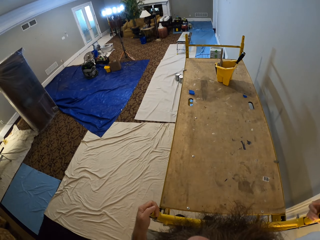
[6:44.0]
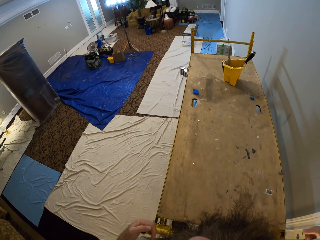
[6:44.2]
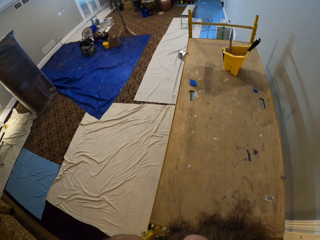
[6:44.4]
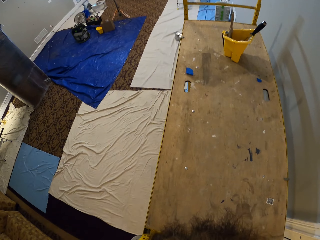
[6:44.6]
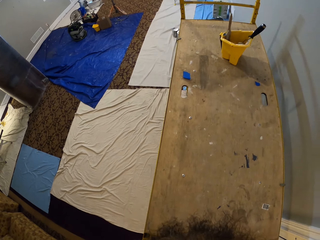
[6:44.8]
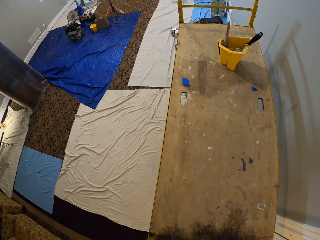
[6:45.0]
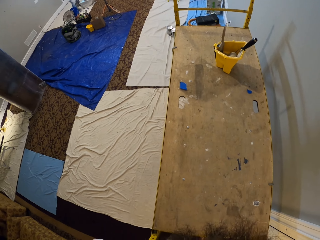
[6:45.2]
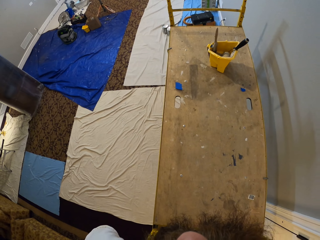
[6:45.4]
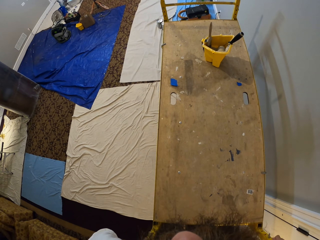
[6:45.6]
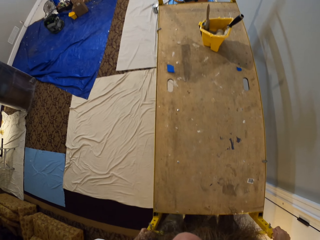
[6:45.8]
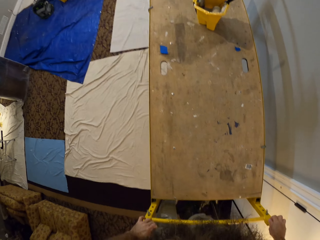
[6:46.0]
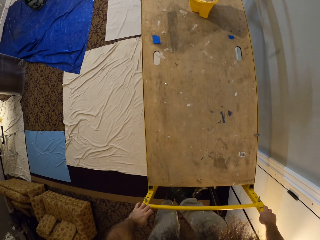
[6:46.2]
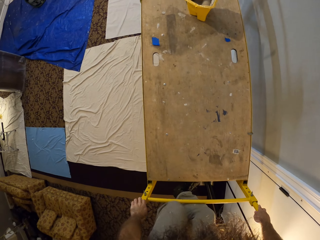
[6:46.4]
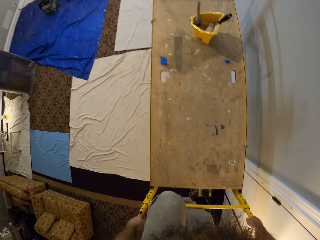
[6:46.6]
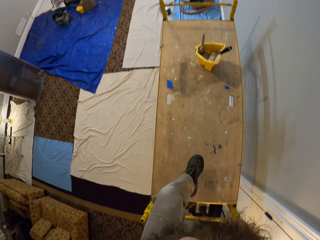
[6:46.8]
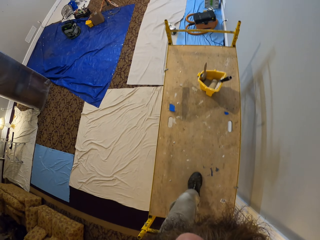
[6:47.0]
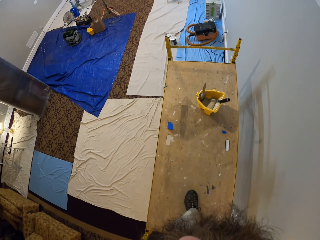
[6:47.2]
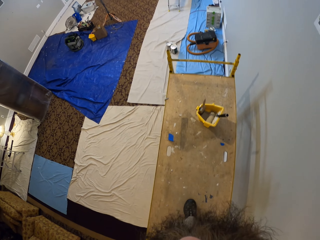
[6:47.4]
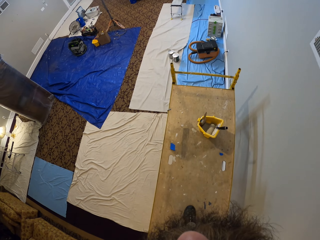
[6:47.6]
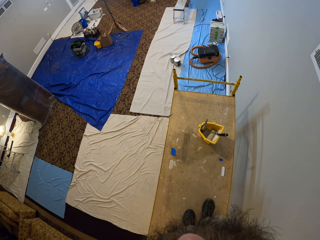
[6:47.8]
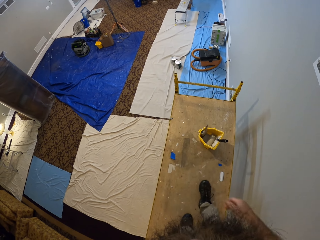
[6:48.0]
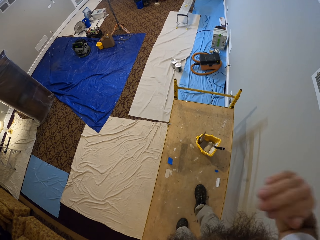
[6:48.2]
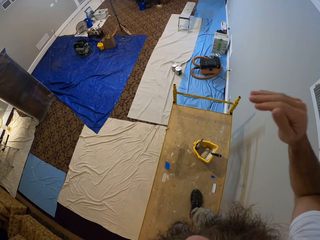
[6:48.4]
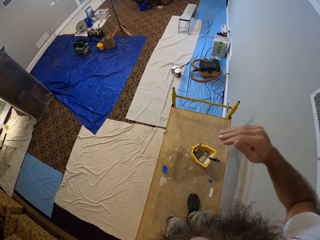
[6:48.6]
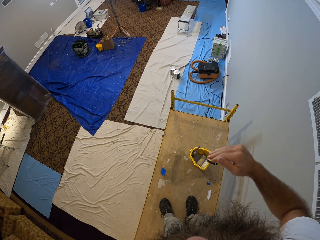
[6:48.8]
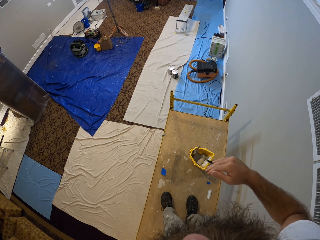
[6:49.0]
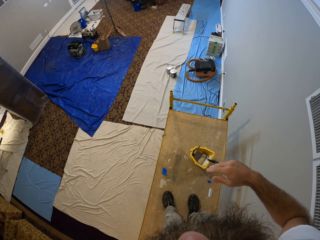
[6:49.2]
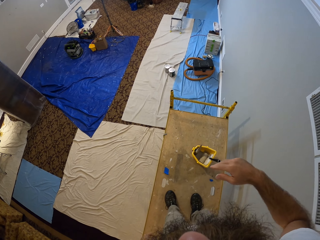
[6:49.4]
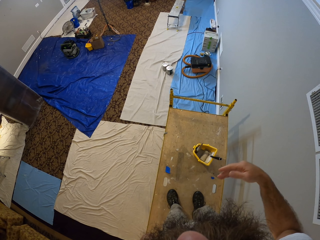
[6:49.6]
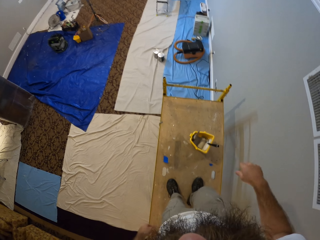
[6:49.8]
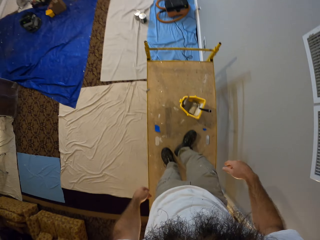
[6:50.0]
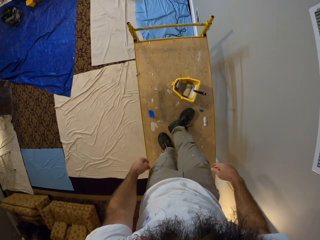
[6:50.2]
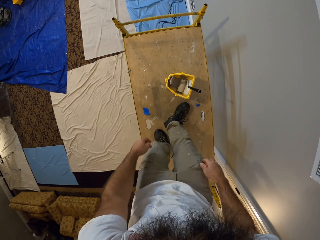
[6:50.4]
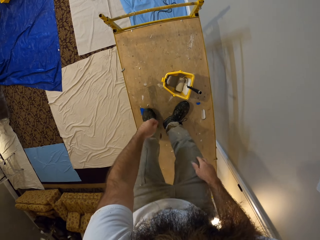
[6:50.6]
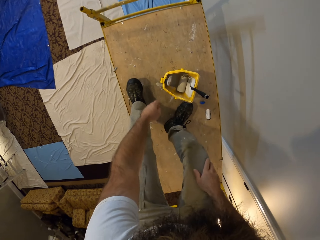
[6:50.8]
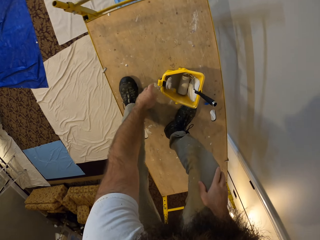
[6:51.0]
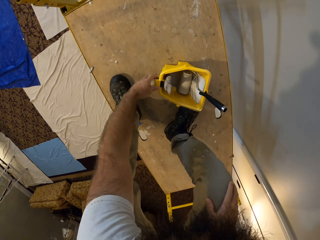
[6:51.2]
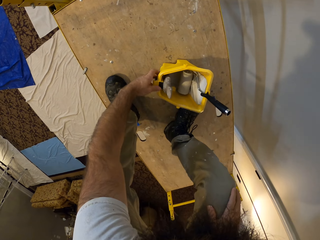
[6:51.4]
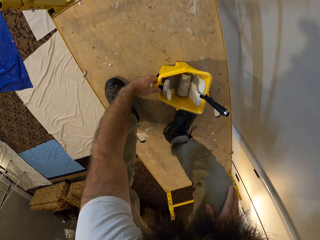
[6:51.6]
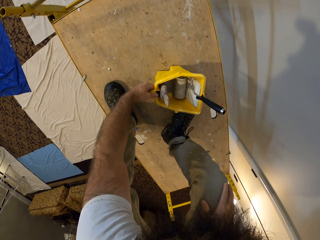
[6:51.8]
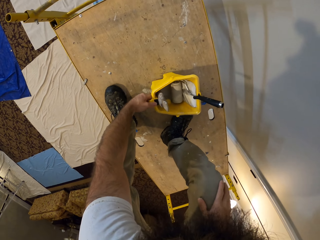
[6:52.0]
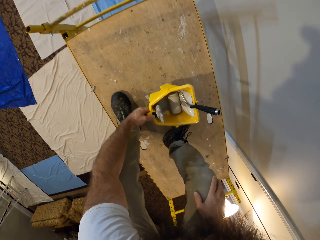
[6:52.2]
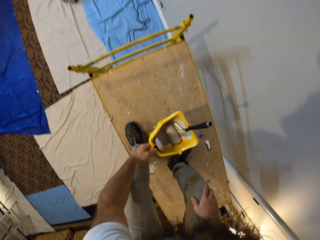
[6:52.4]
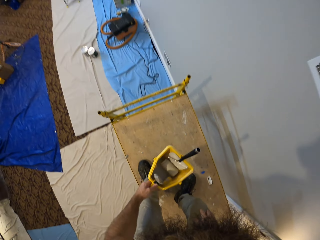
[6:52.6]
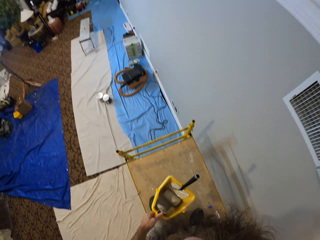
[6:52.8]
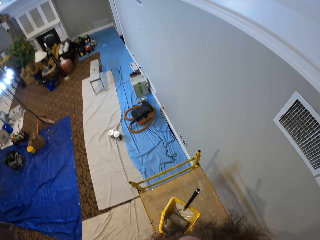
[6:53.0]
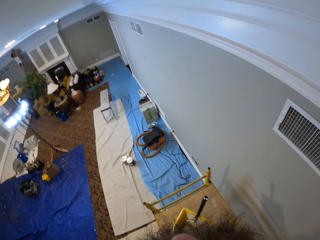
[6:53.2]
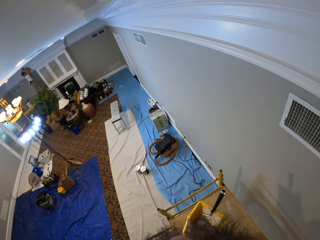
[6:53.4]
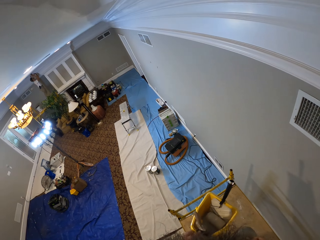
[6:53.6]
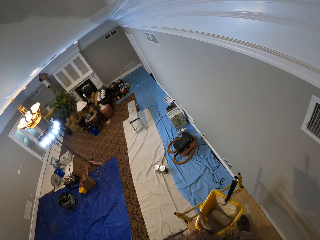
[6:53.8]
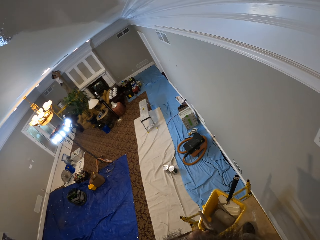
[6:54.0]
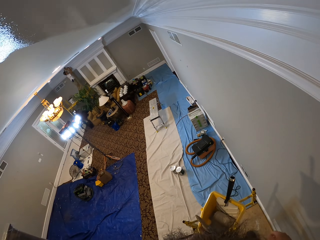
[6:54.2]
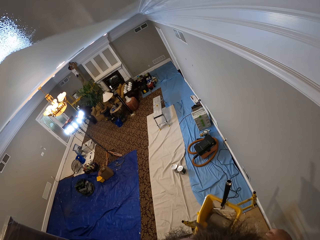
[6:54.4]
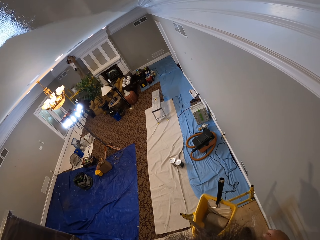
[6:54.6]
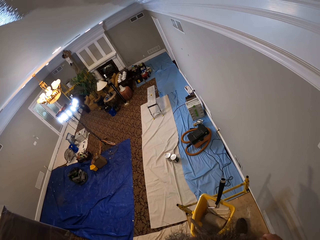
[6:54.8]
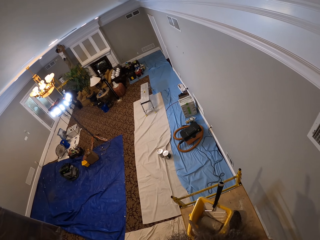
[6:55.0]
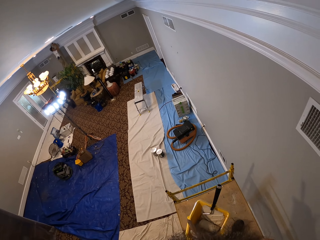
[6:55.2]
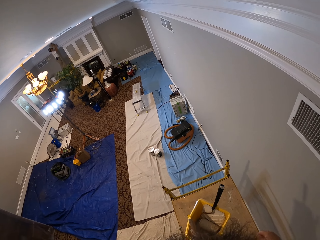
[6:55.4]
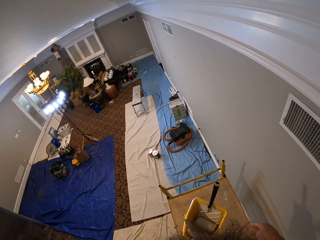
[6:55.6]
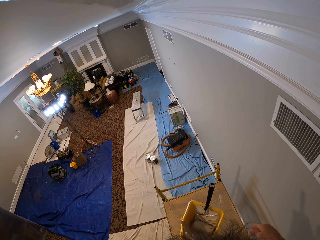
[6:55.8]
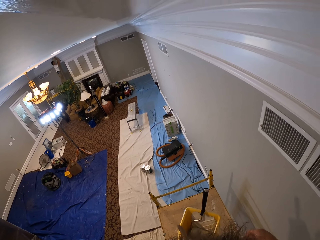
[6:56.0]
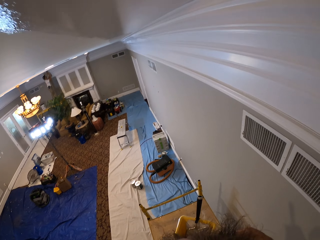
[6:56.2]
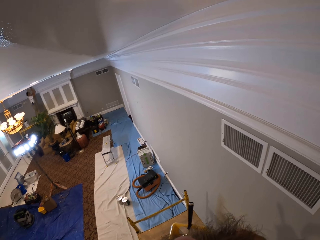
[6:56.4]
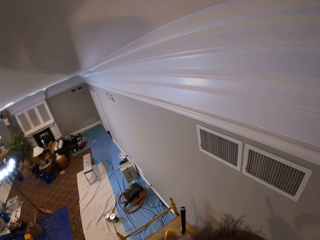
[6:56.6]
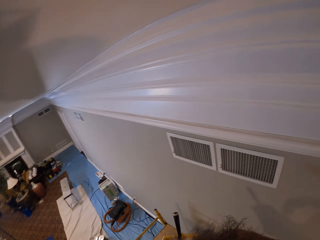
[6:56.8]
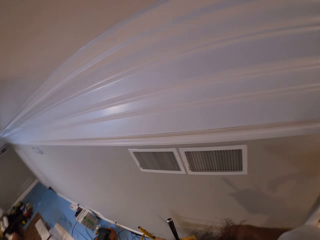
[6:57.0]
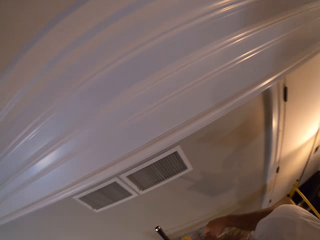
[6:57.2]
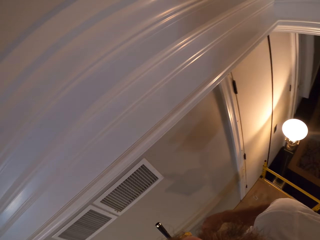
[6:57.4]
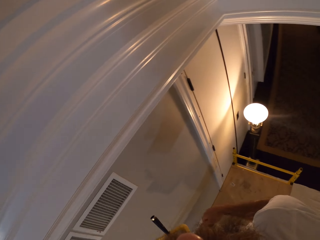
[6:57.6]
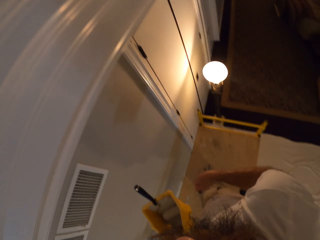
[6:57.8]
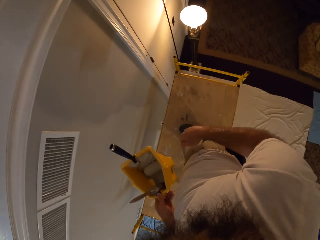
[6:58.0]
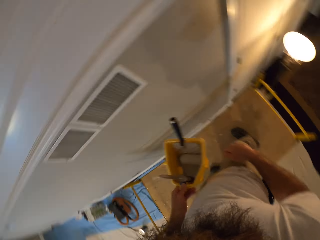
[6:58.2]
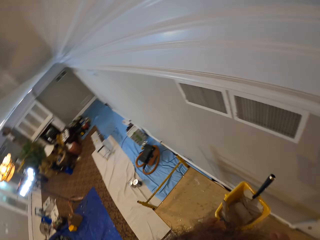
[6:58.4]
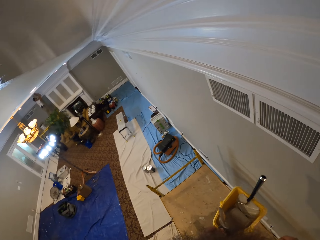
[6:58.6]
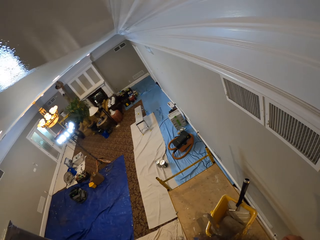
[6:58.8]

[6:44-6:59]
The camera wearer moves his hand. He picks up the bucket of paint with his left hand. He looks around.

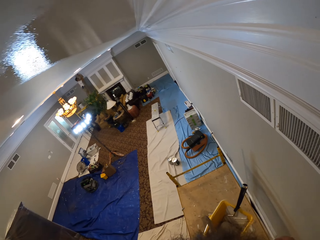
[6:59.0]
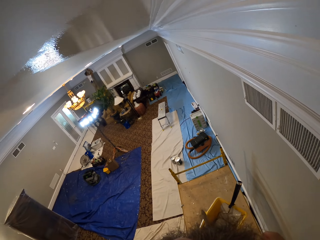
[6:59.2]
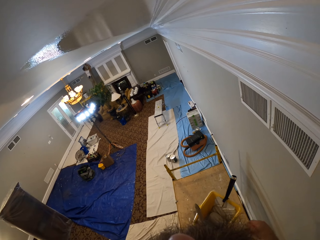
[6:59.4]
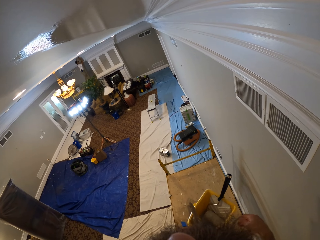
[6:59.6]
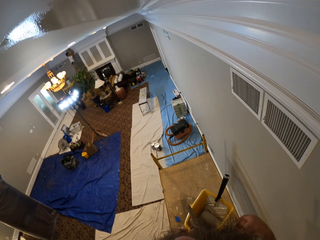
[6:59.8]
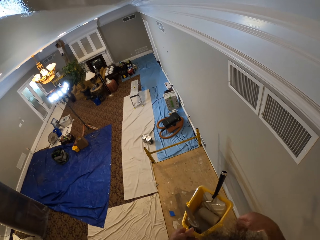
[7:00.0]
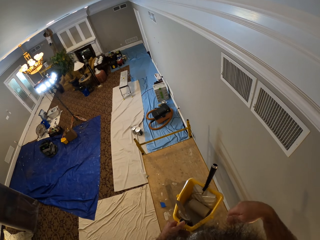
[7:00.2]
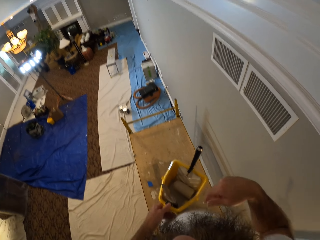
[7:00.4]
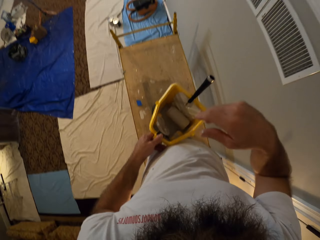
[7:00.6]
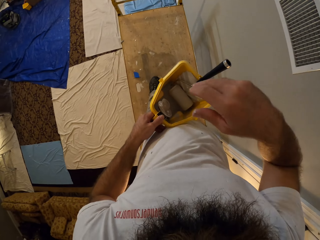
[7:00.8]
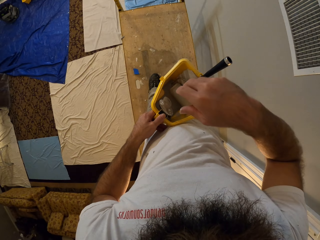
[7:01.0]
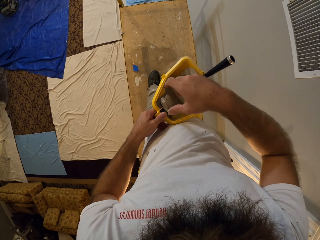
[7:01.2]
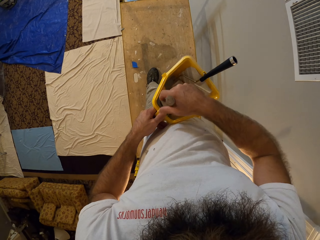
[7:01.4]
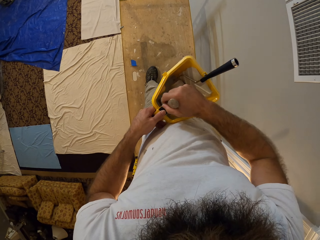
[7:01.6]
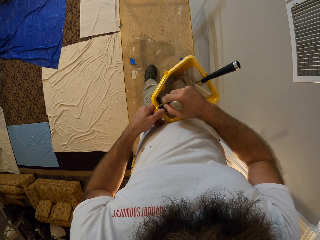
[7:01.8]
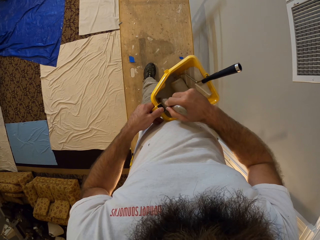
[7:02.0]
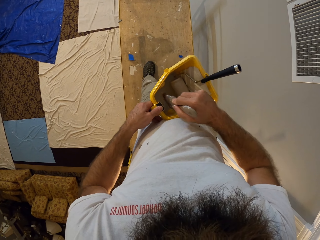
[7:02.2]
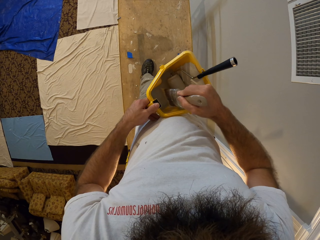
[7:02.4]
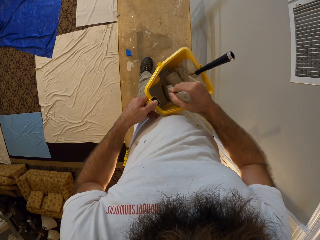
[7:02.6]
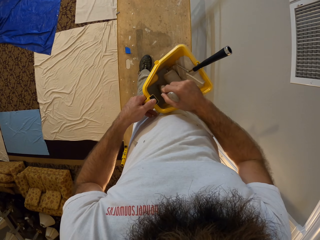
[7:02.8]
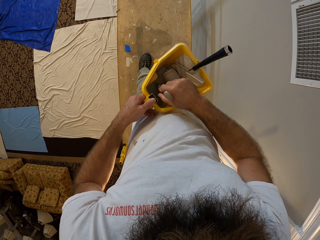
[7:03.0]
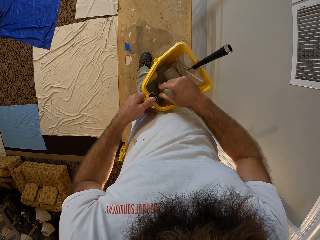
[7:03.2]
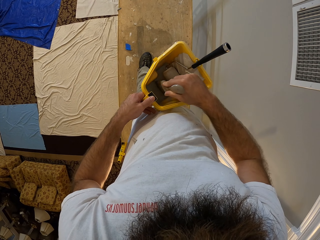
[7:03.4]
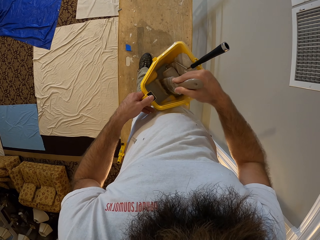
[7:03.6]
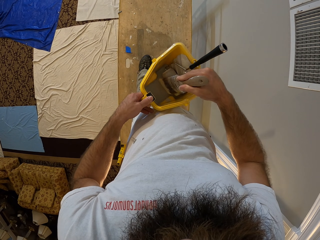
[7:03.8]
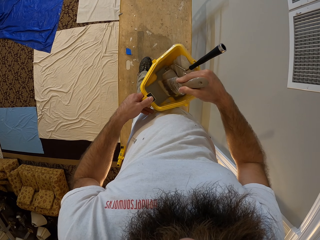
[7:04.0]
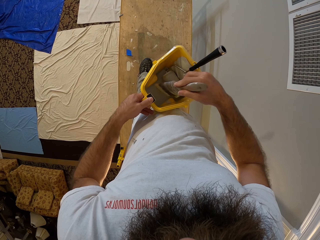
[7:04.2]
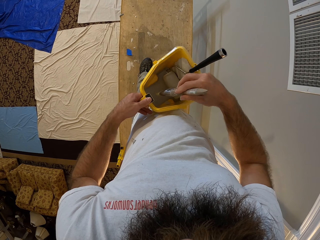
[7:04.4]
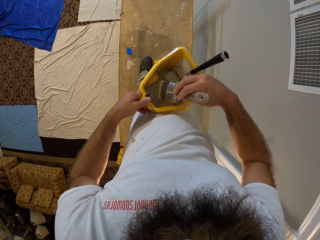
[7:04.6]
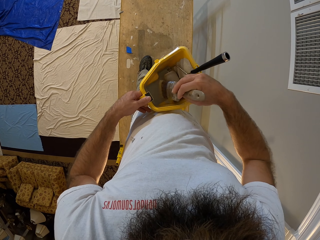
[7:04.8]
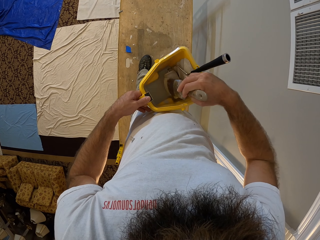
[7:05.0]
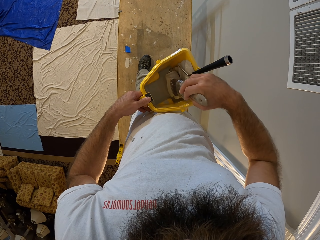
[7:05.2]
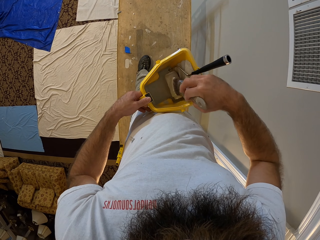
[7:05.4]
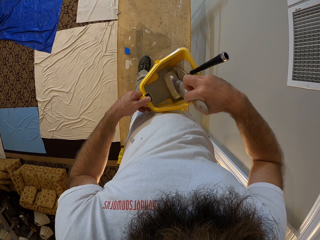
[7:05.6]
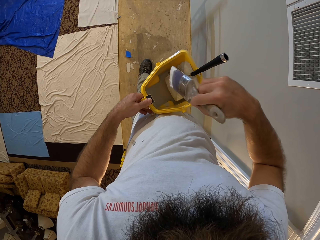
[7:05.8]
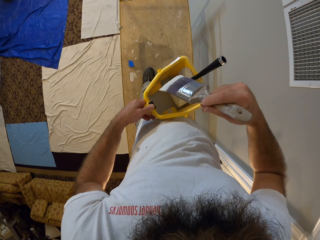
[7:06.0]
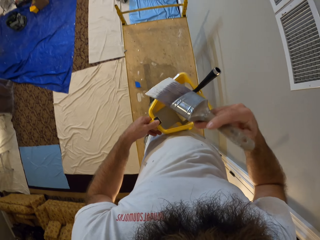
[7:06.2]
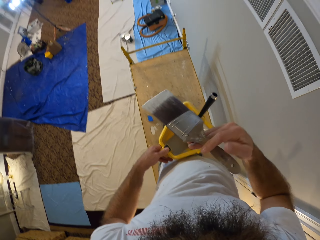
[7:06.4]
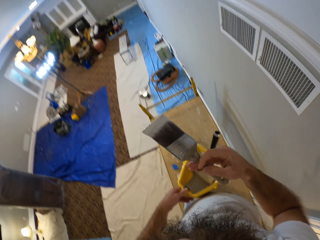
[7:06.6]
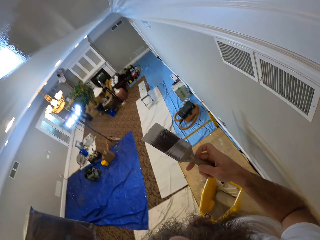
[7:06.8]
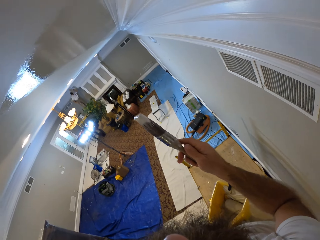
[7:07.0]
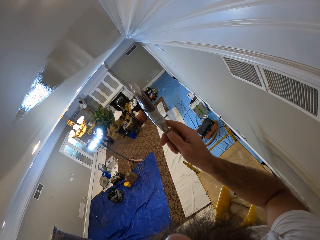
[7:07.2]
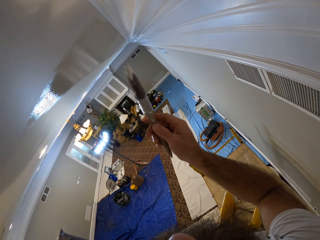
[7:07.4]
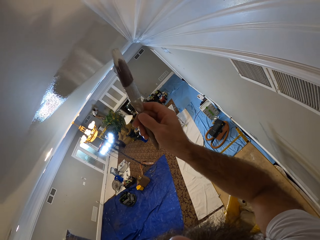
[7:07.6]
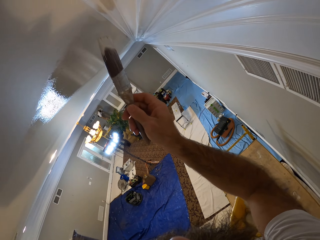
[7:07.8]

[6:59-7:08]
The camera wearer picks up a paint brush in the bucket of paint in his left hand with his right hand. He dips the paint brush in the paint bucket. He wipes the paintbrush on the paint roller. He paints the ceiling with the paint brush.
